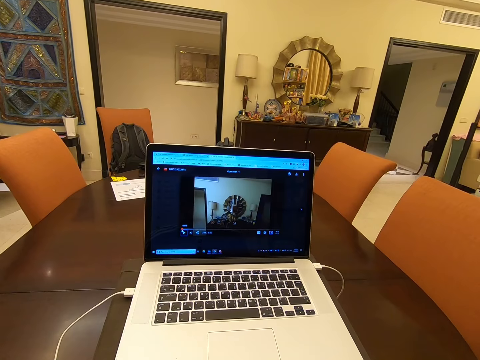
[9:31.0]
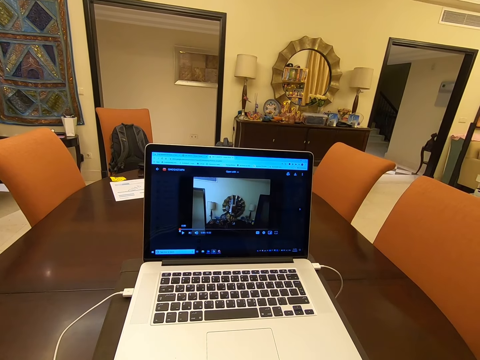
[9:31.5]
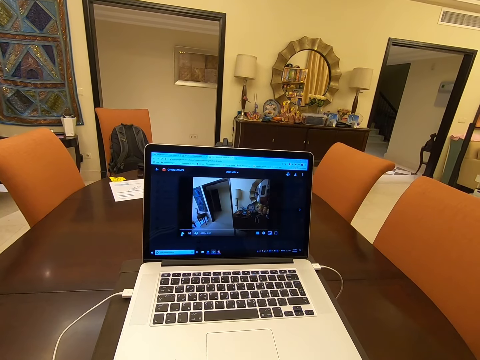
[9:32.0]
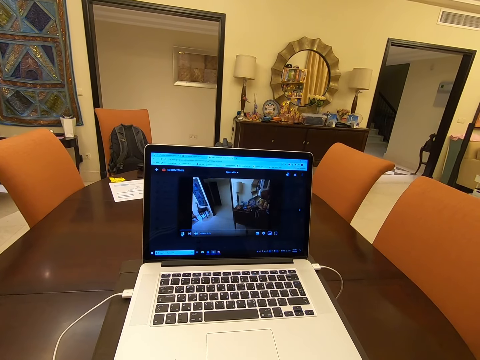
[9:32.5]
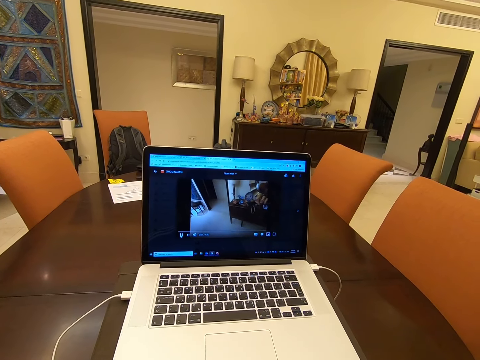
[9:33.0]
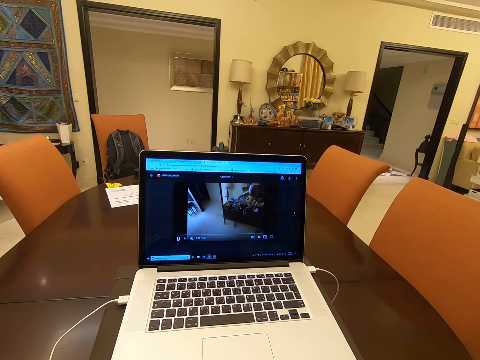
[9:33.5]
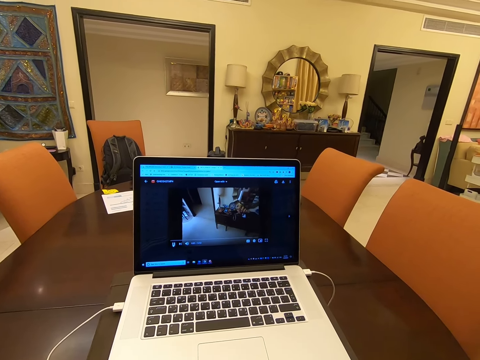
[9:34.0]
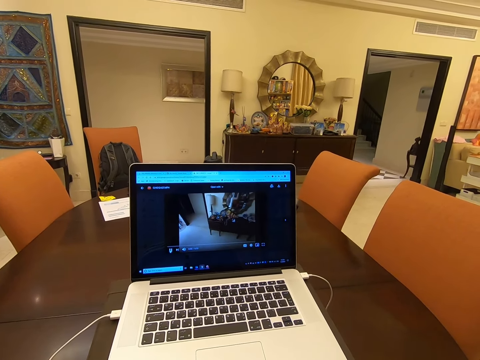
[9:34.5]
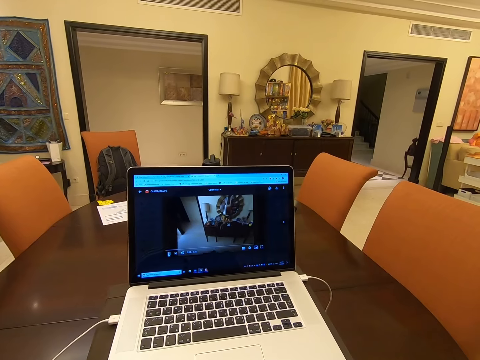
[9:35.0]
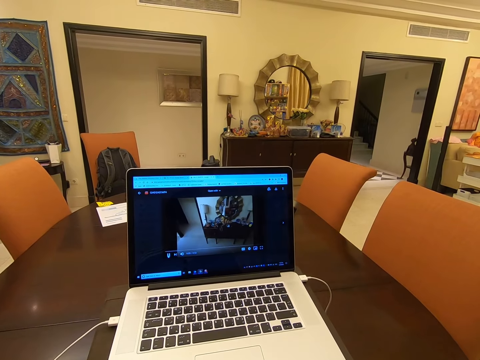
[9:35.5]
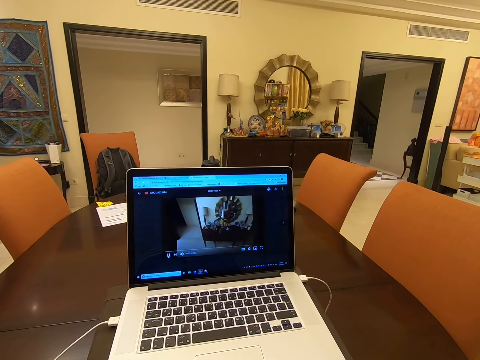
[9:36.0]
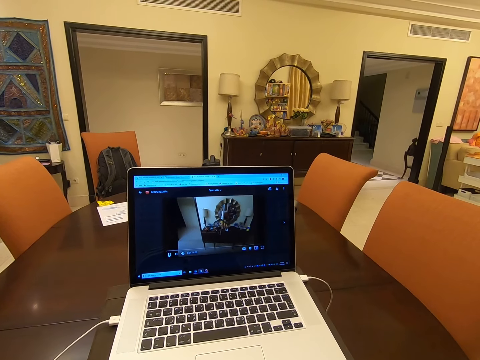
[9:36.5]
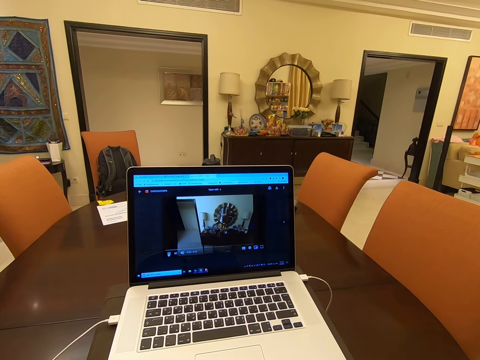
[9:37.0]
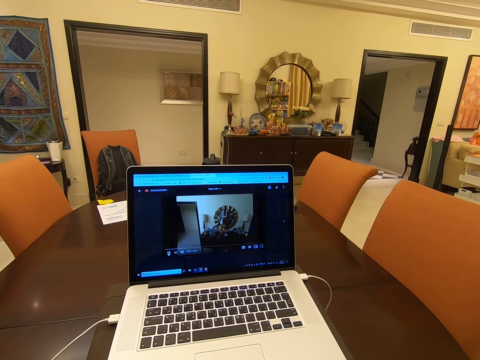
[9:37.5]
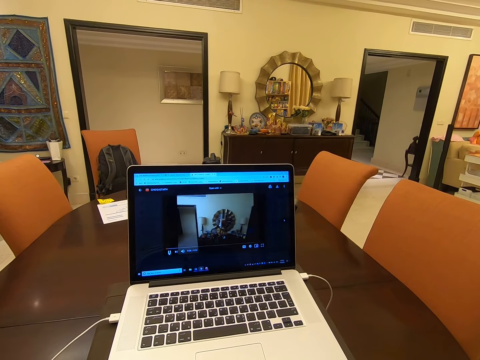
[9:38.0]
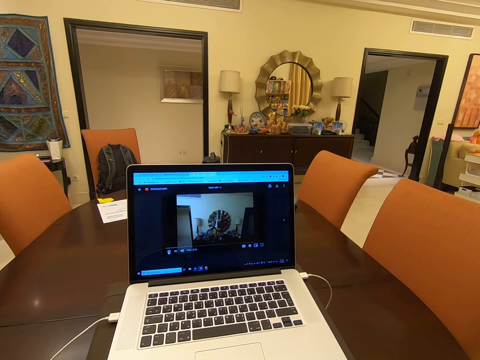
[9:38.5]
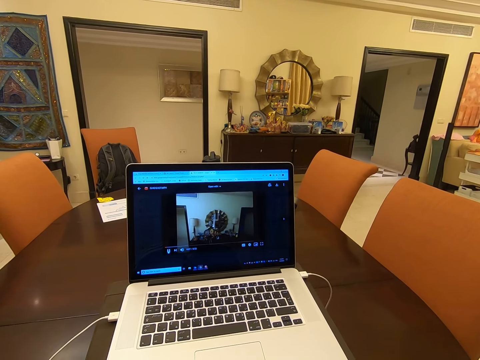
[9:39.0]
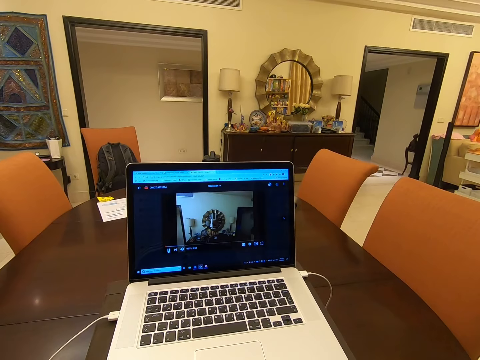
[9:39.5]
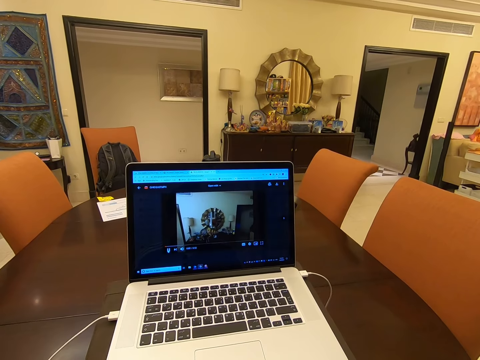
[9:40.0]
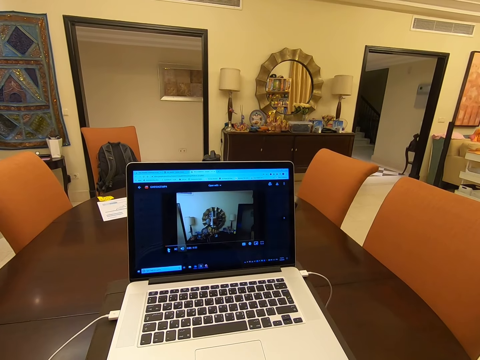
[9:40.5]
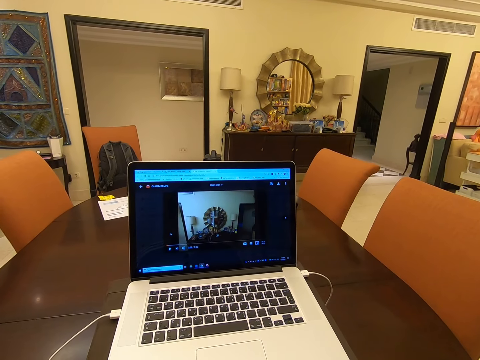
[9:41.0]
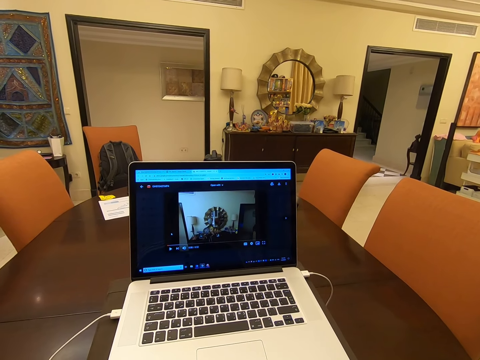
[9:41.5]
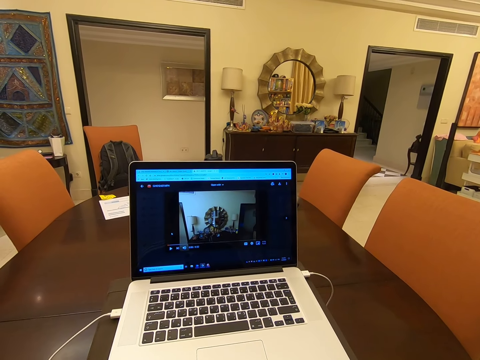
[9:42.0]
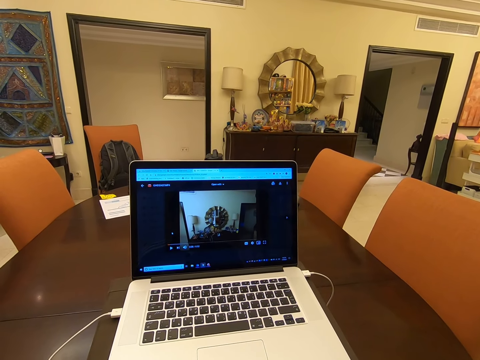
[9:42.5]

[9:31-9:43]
The camera wearer watches a video on the laptop. They use the laptop to watch the video.

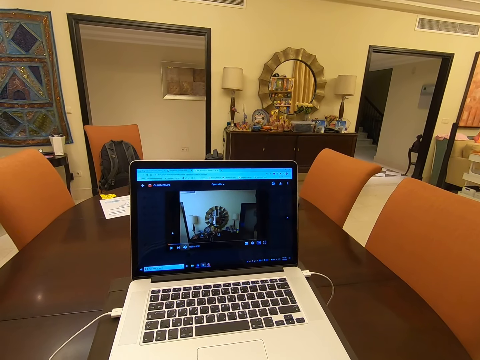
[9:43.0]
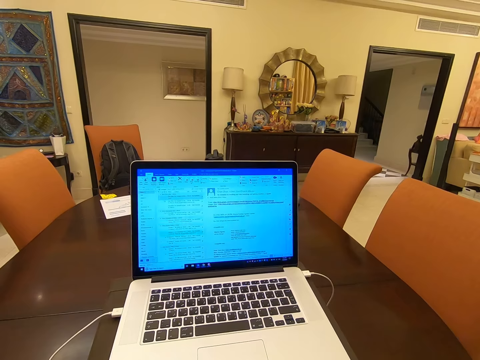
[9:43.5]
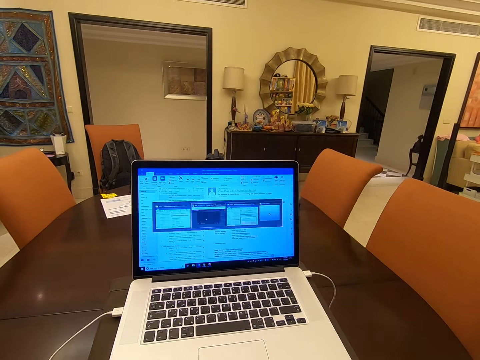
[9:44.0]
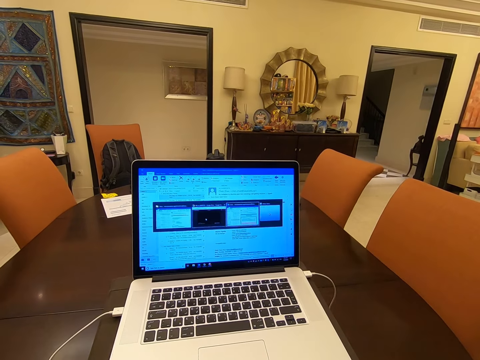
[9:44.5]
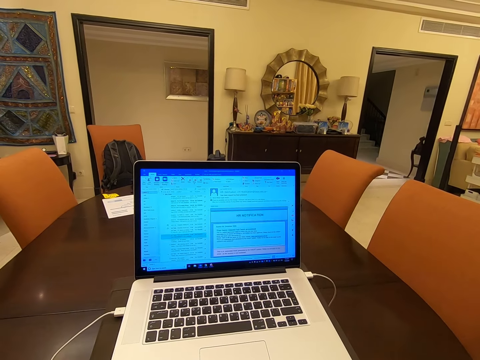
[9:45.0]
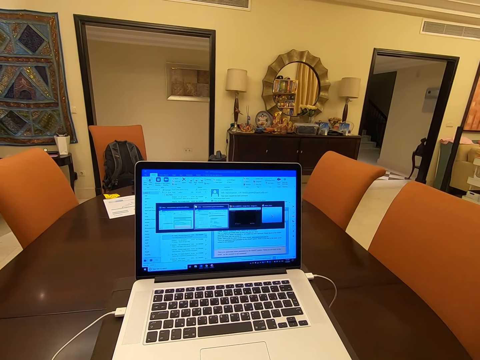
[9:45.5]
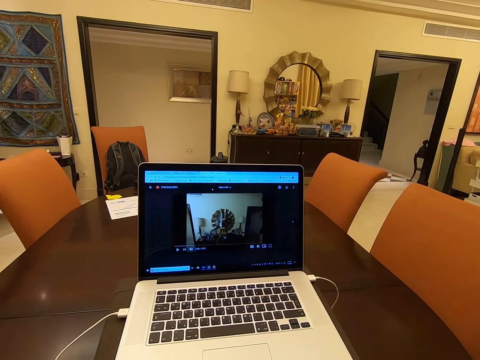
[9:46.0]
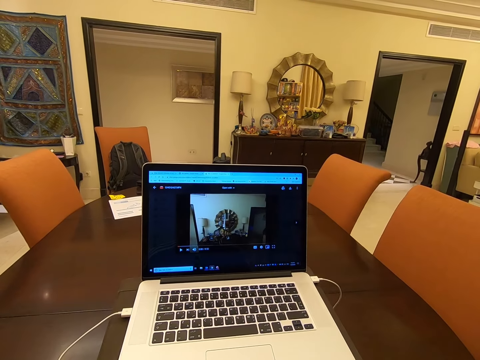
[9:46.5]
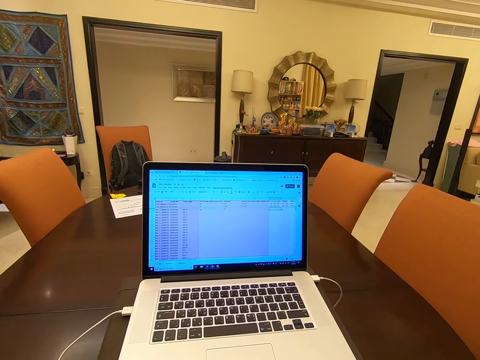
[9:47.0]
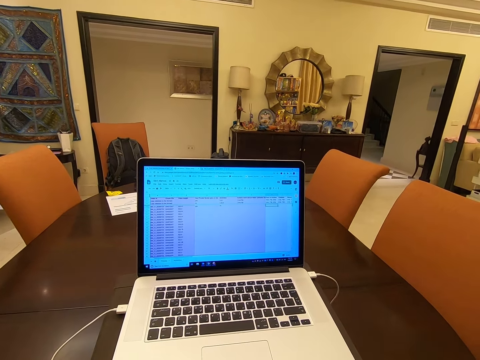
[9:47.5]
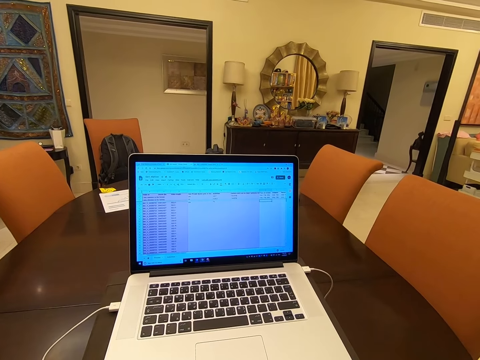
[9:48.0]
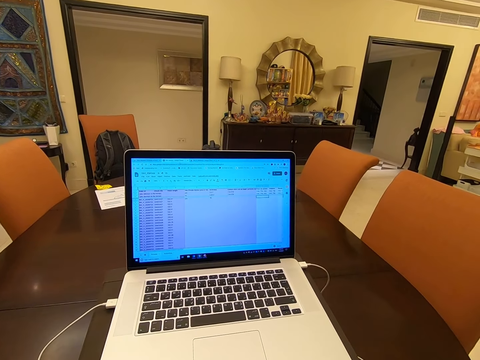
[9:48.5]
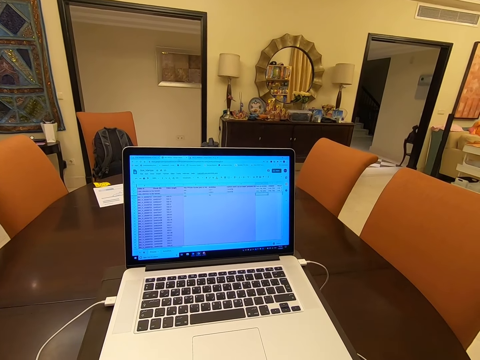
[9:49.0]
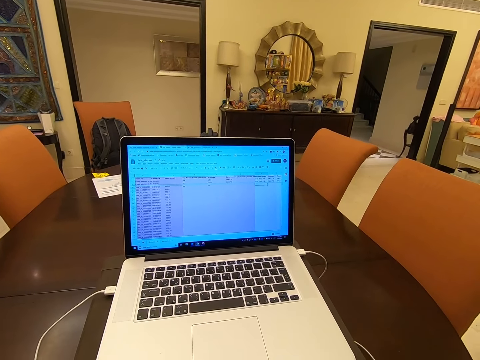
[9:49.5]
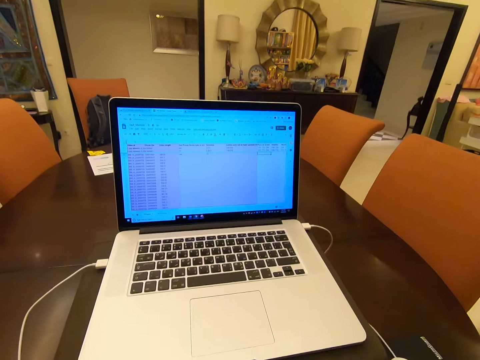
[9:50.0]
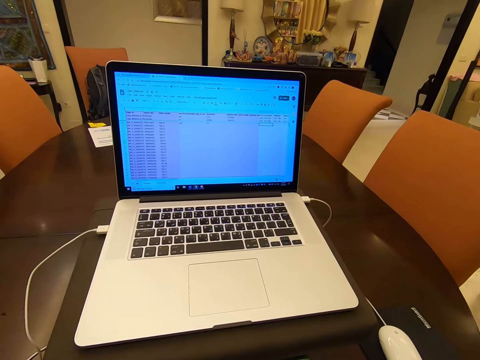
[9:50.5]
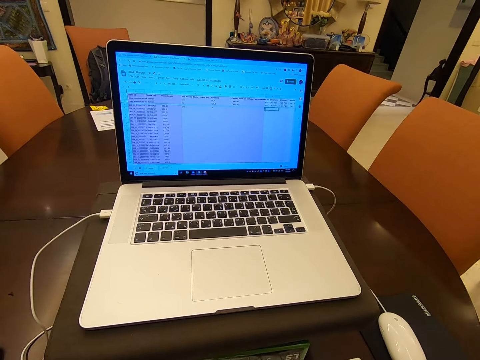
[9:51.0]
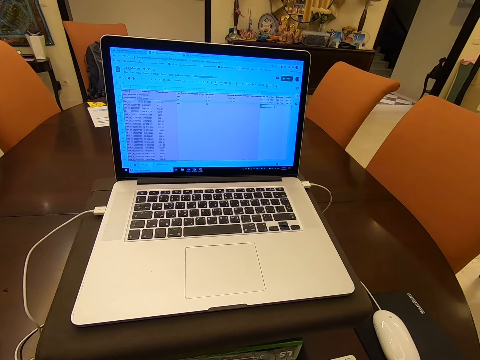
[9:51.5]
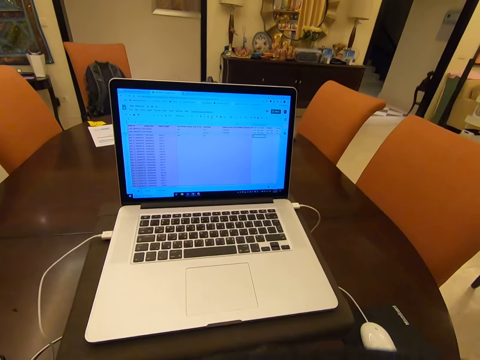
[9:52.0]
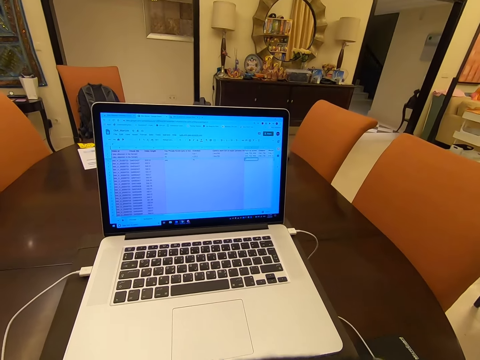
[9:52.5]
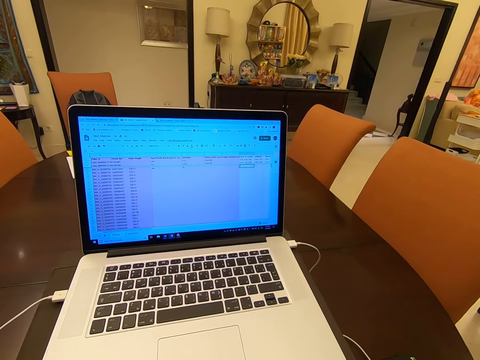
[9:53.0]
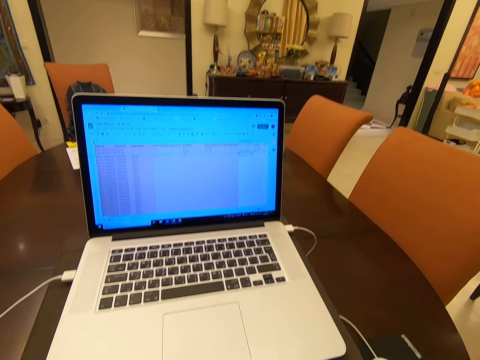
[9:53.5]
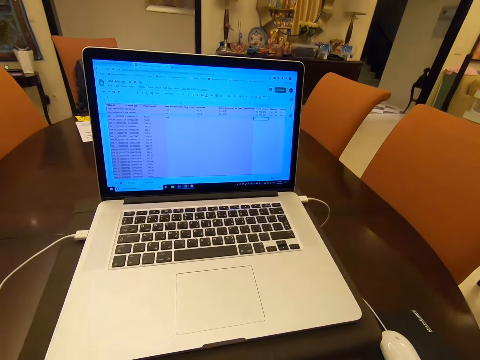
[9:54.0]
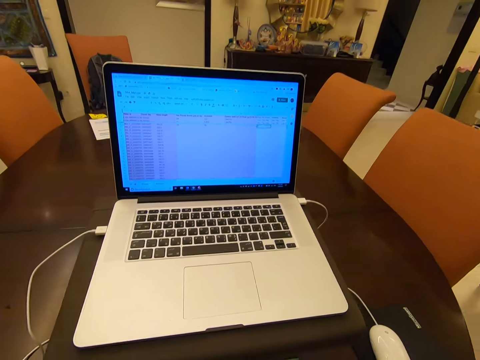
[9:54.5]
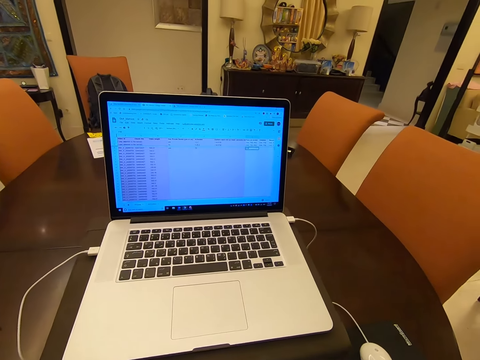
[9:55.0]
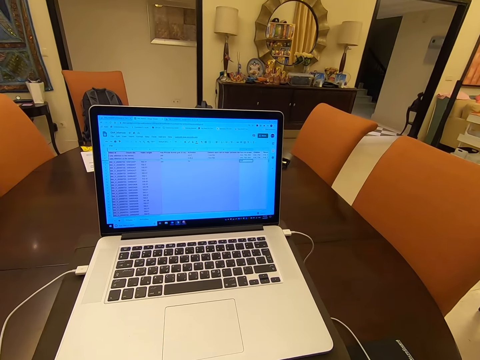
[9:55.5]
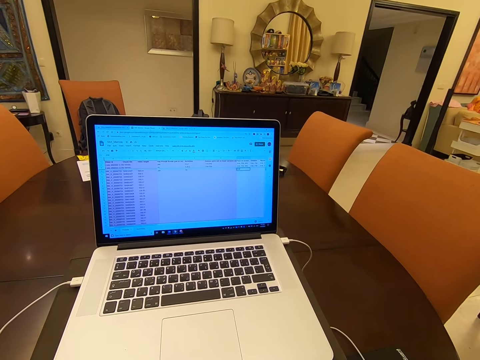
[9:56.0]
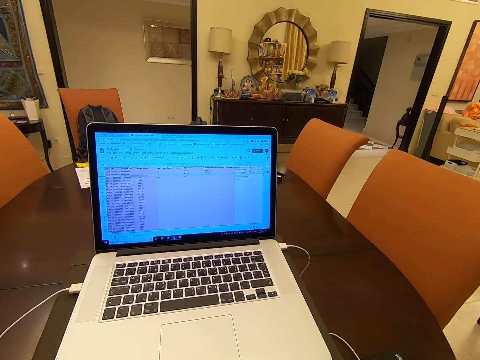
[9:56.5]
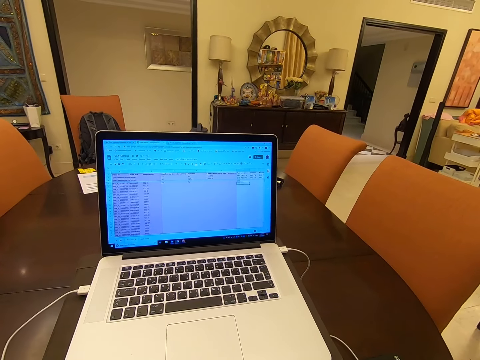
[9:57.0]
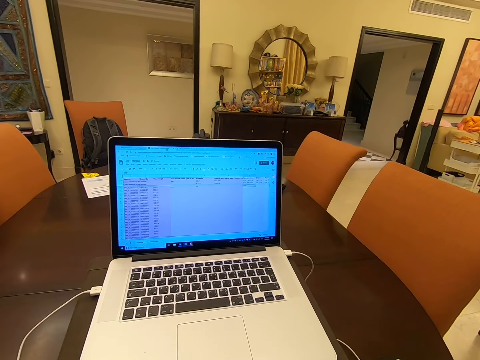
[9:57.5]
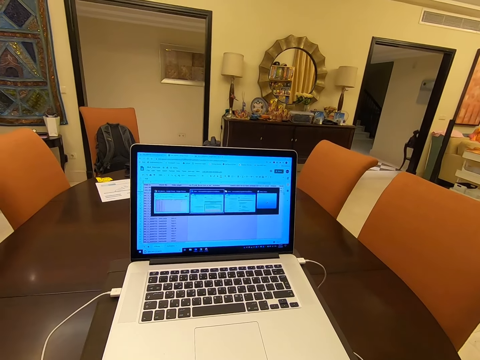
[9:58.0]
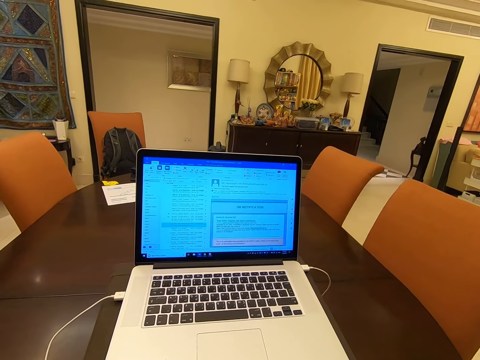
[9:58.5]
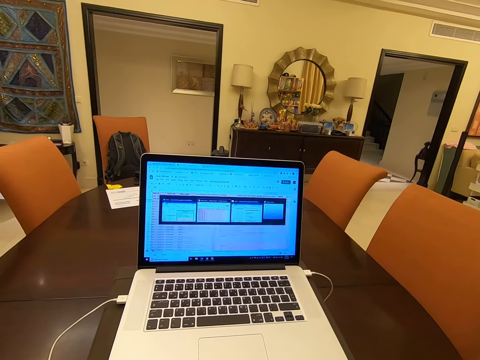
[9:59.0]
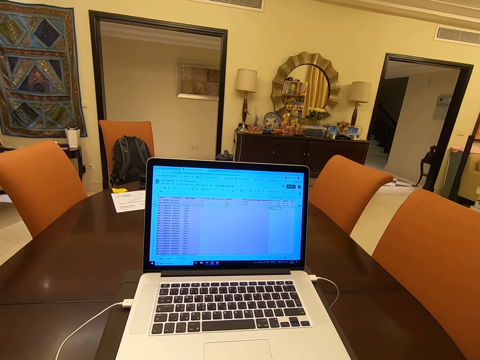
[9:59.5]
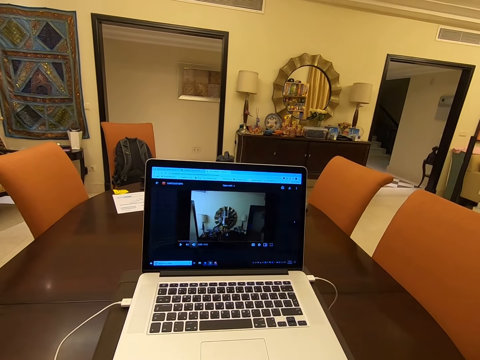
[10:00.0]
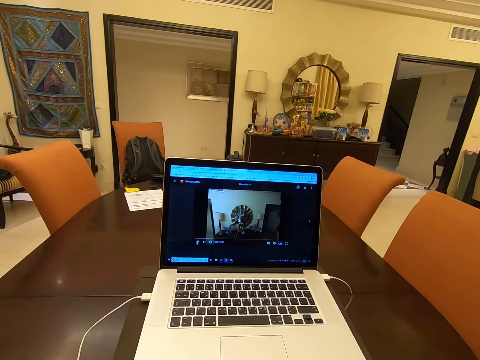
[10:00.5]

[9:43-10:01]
The camera wearer operates the laptop.
